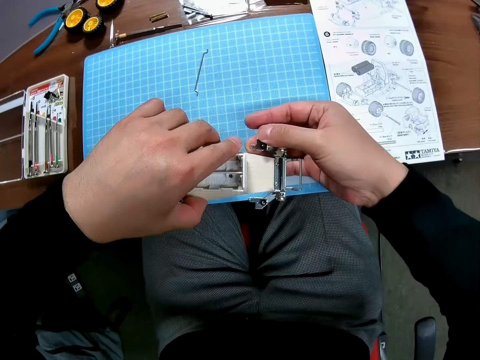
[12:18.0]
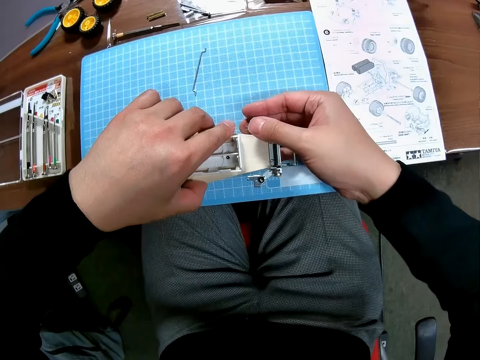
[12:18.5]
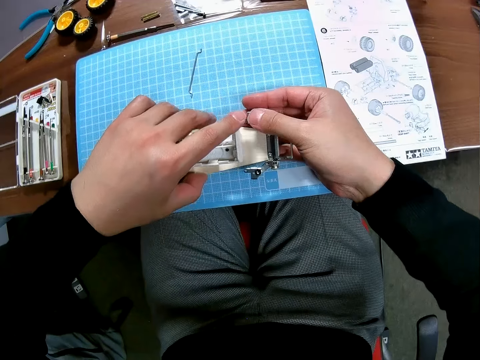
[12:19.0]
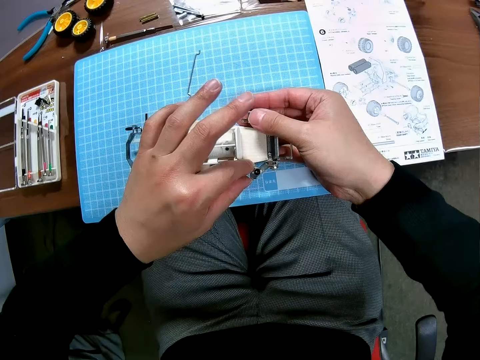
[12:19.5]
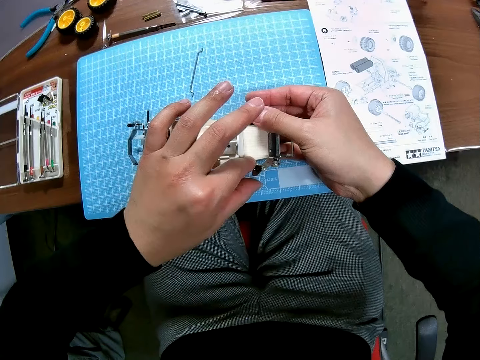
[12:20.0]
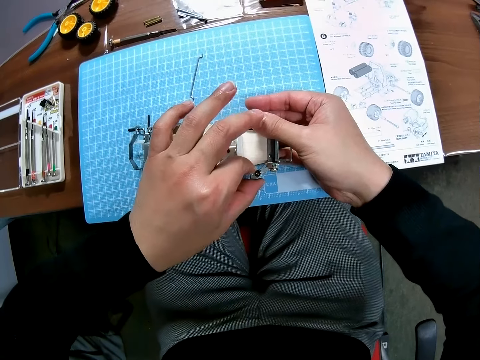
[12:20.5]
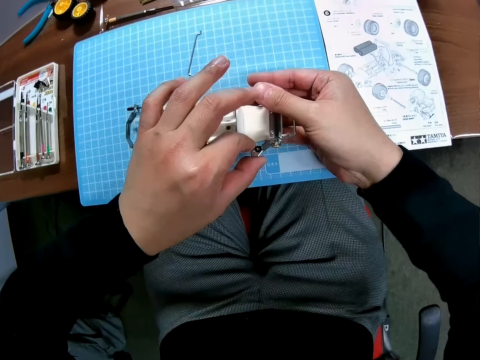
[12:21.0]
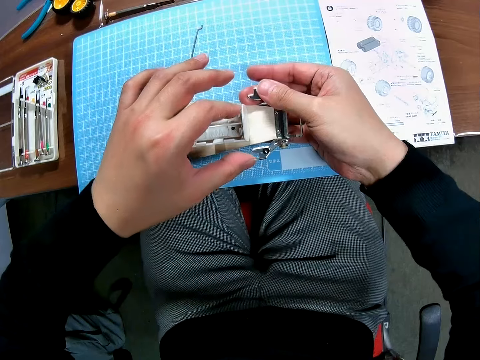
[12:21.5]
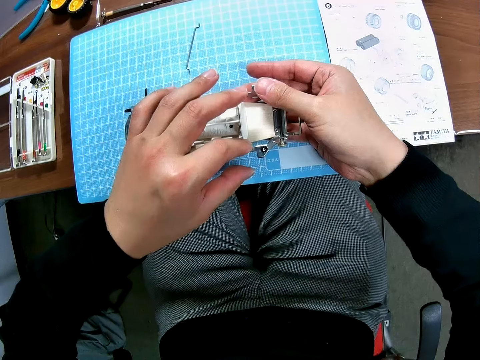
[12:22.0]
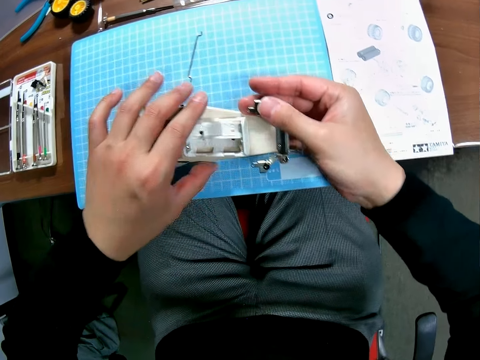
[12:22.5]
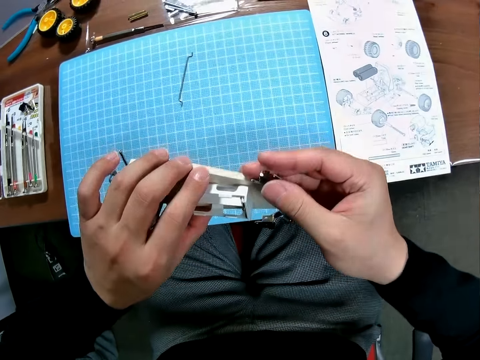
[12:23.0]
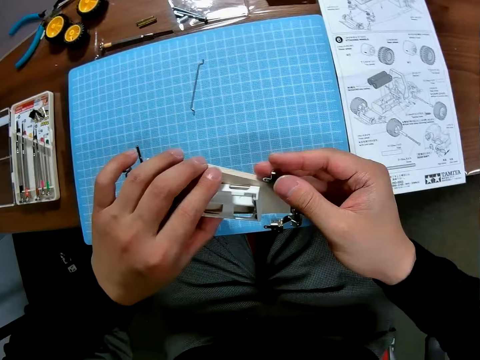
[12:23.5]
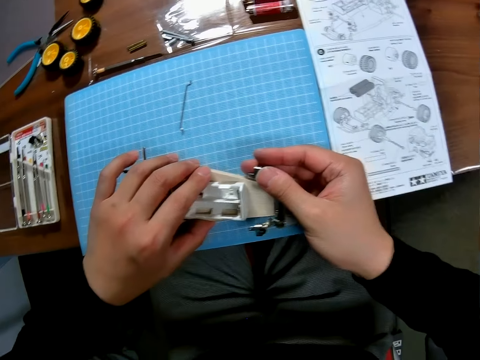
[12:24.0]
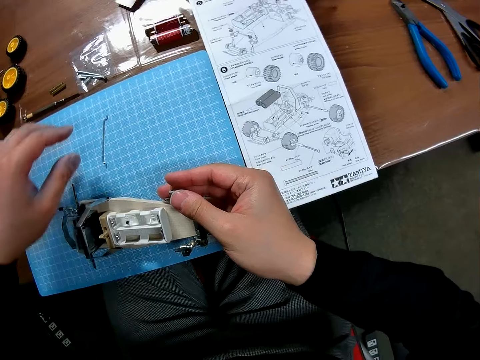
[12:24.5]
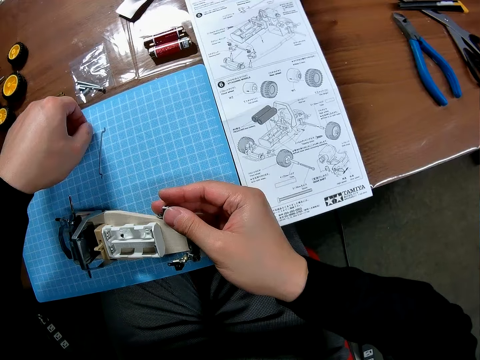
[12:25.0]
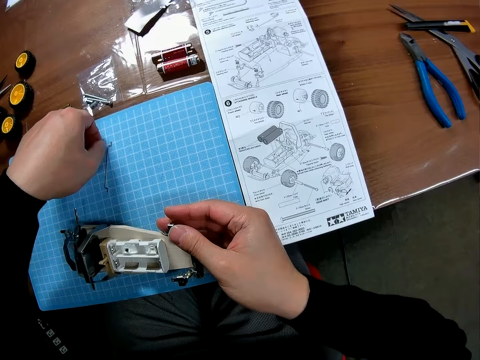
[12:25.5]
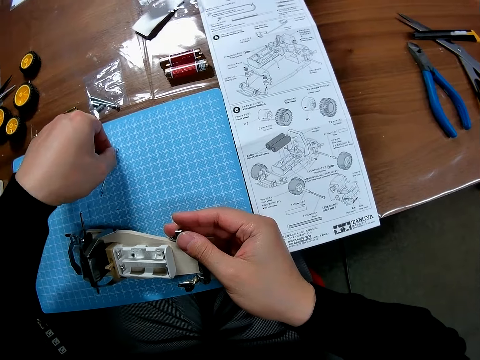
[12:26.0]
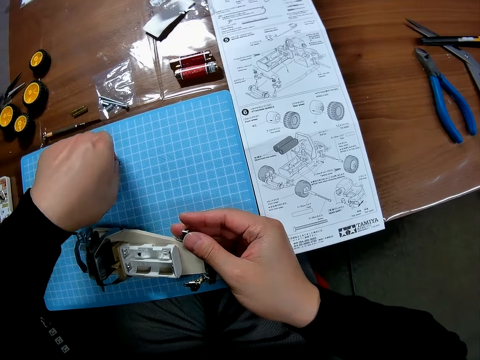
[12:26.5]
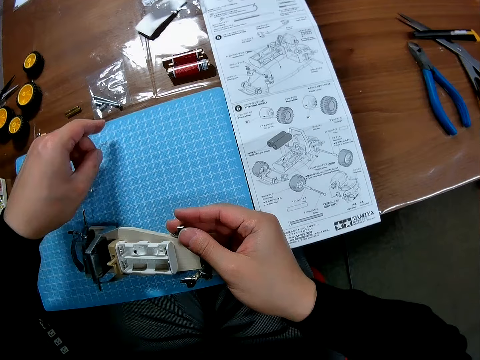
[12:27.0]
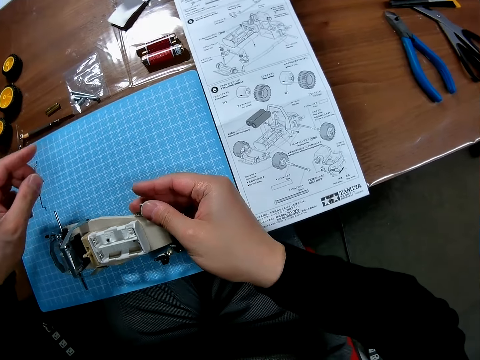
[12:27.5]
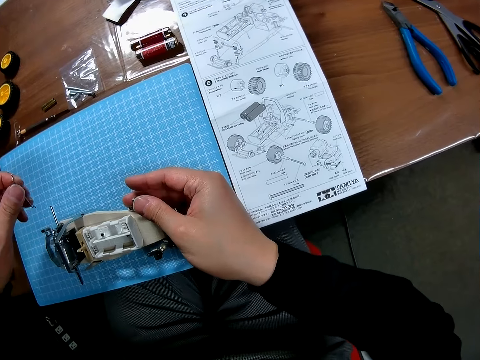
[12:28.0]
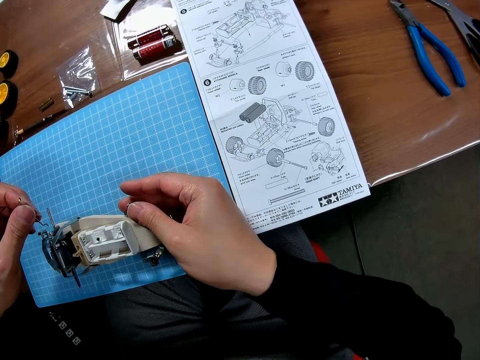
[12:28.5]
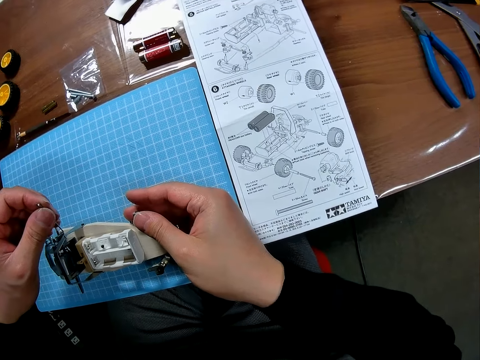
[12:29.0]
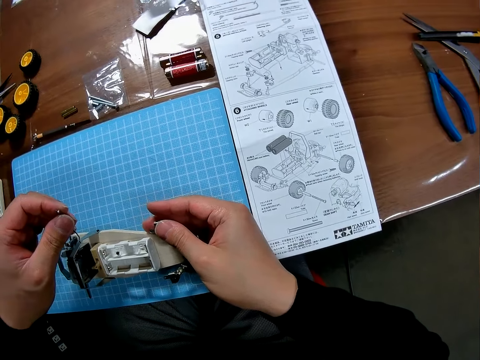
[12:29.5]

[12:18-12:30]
The camera wearer touches the car. They pick up a part of the car, the drive shaft.

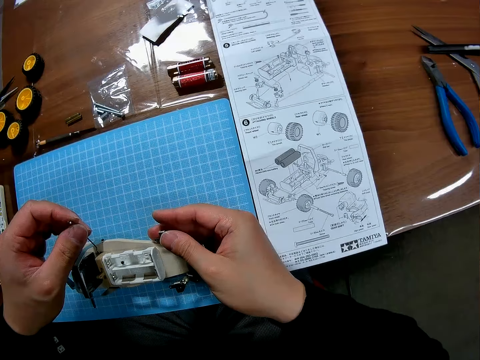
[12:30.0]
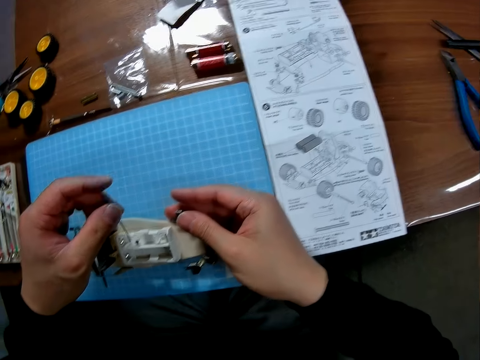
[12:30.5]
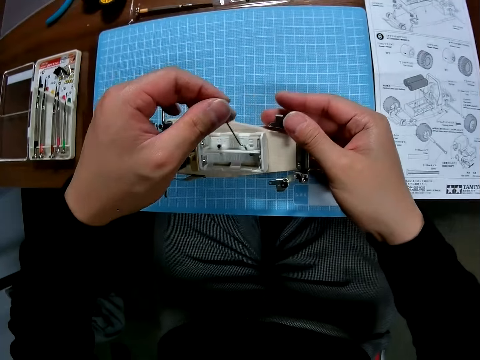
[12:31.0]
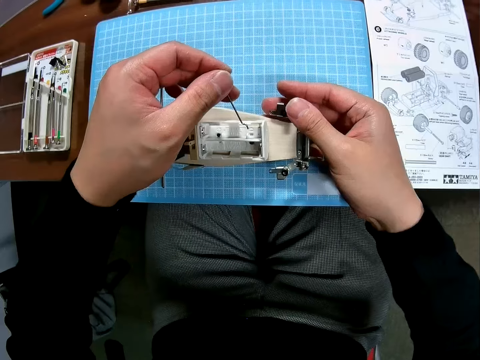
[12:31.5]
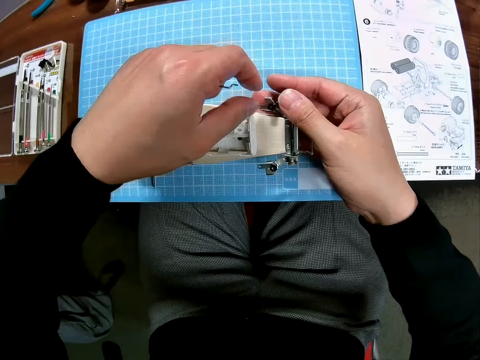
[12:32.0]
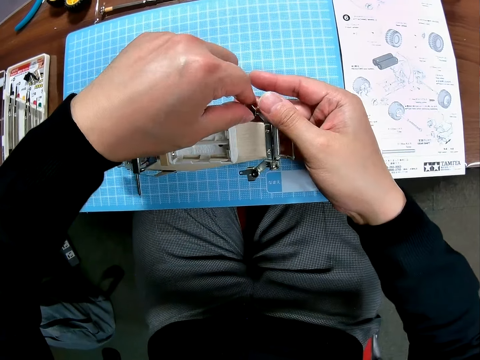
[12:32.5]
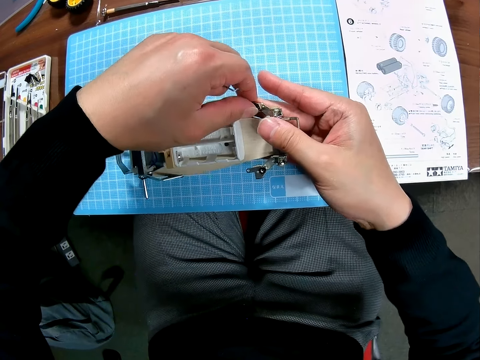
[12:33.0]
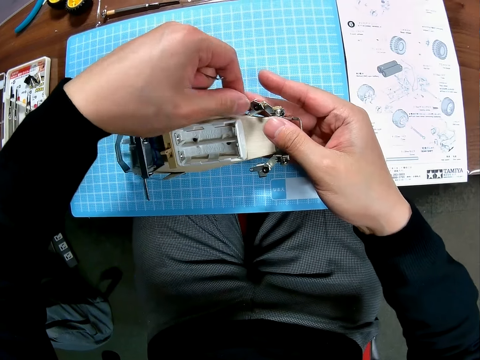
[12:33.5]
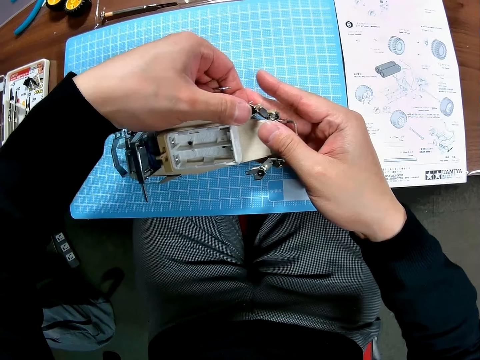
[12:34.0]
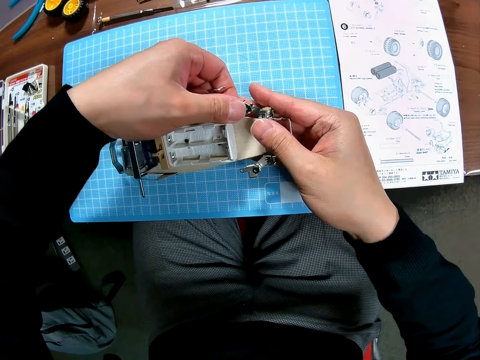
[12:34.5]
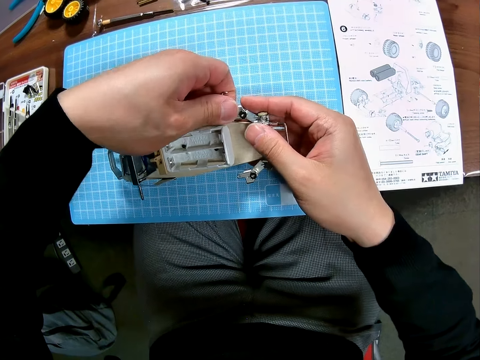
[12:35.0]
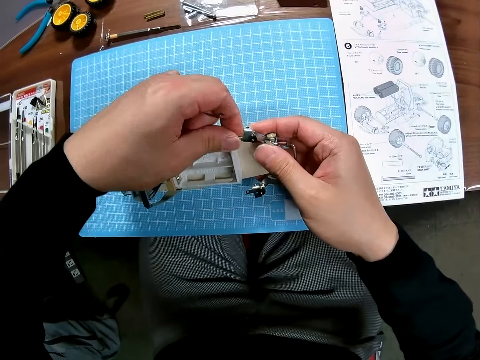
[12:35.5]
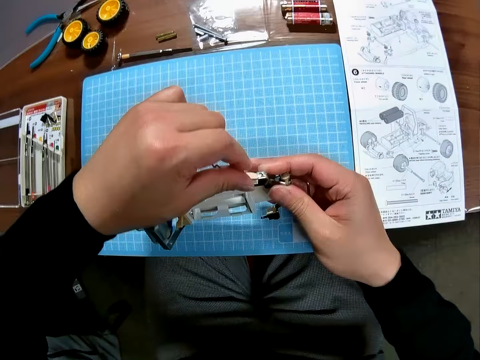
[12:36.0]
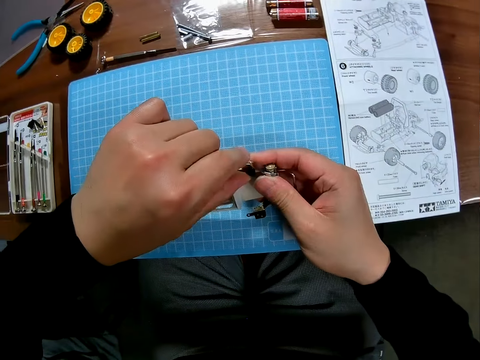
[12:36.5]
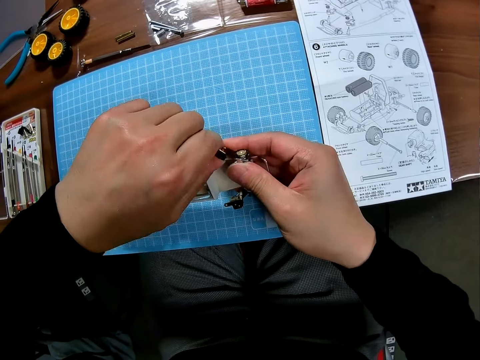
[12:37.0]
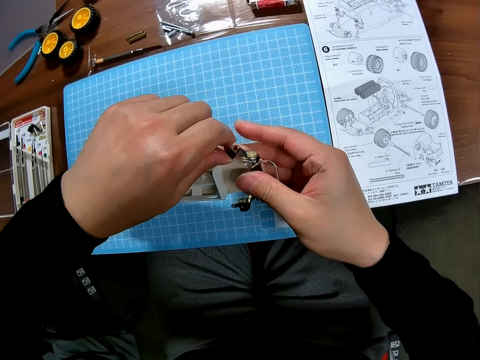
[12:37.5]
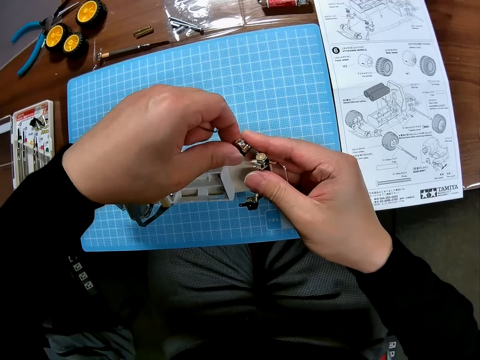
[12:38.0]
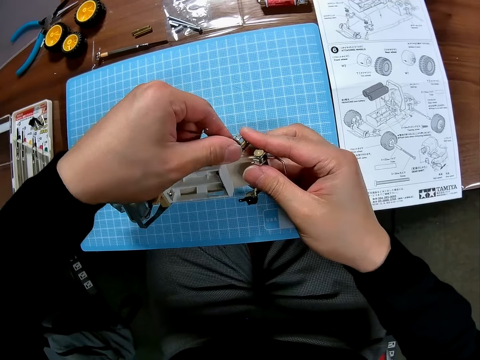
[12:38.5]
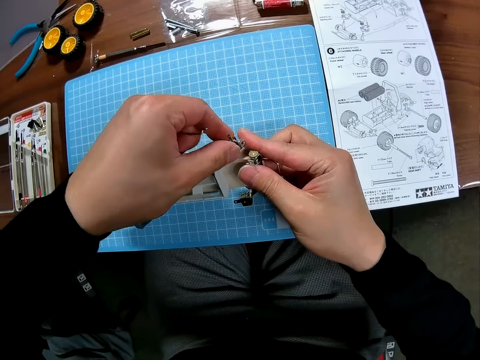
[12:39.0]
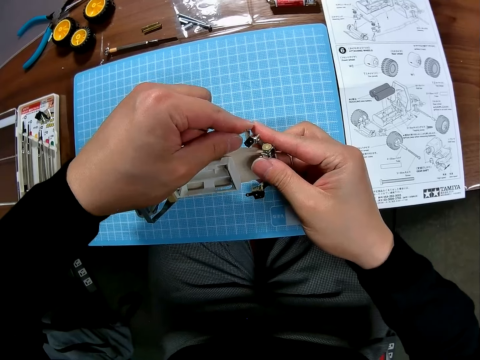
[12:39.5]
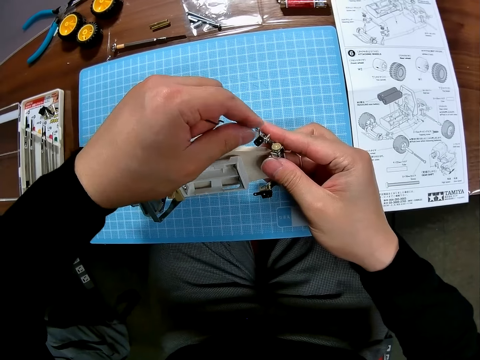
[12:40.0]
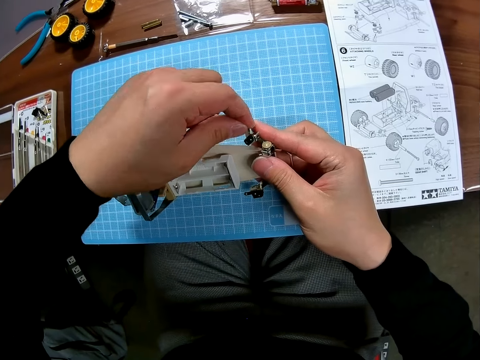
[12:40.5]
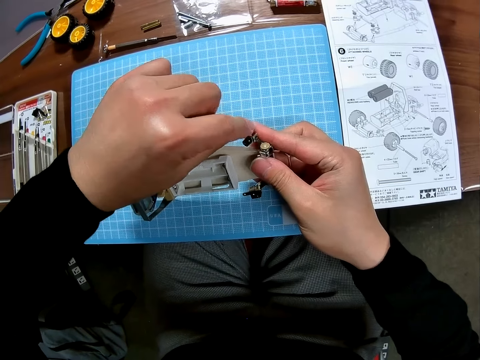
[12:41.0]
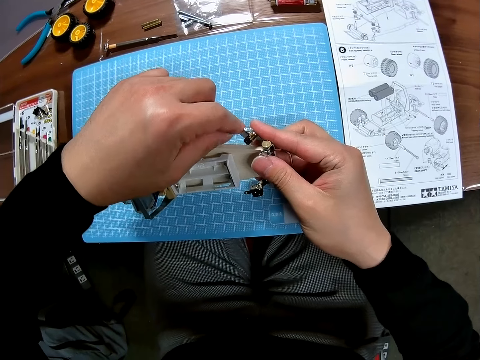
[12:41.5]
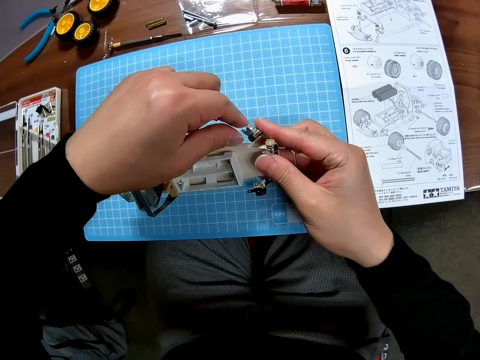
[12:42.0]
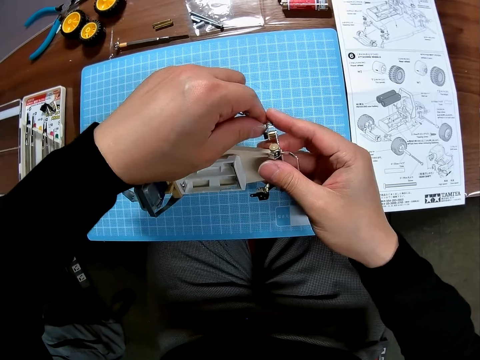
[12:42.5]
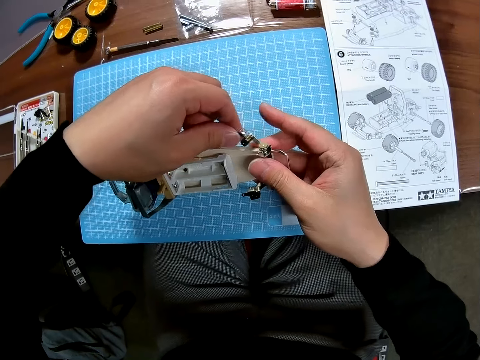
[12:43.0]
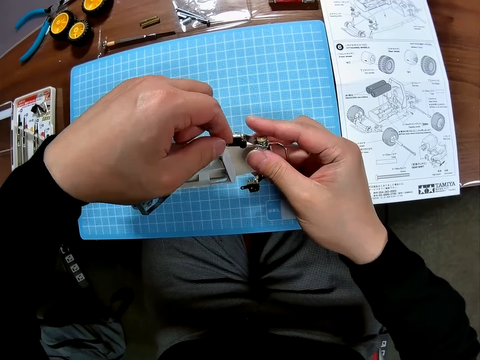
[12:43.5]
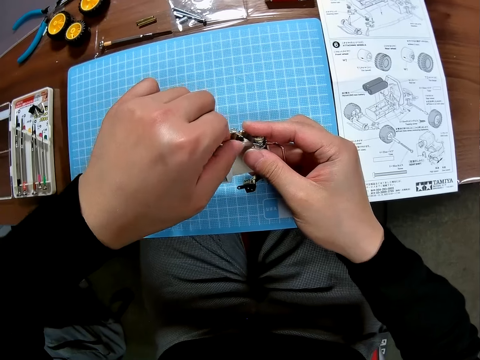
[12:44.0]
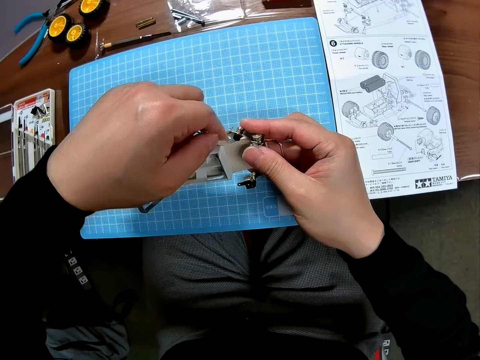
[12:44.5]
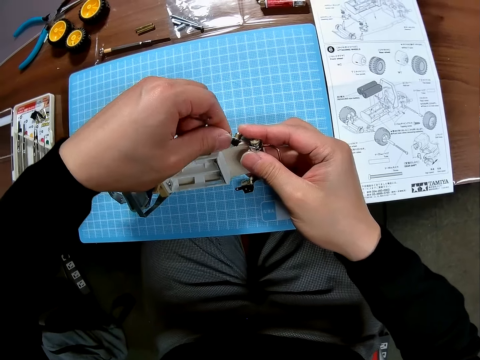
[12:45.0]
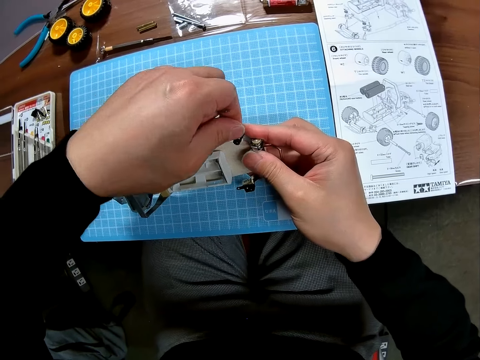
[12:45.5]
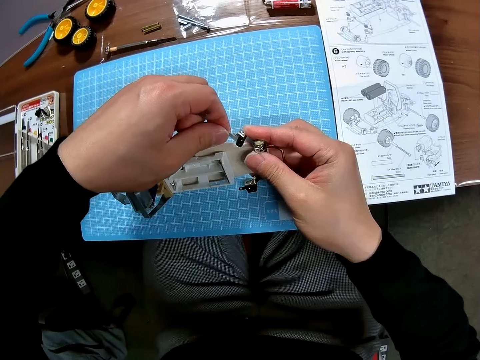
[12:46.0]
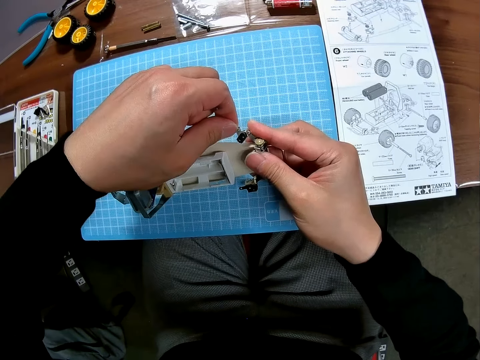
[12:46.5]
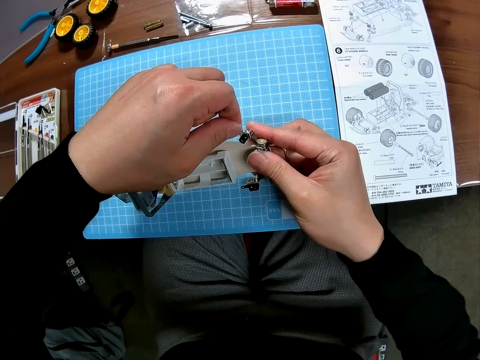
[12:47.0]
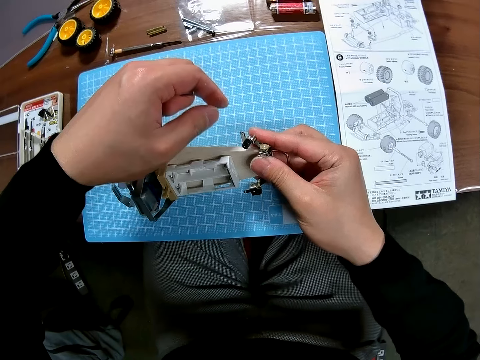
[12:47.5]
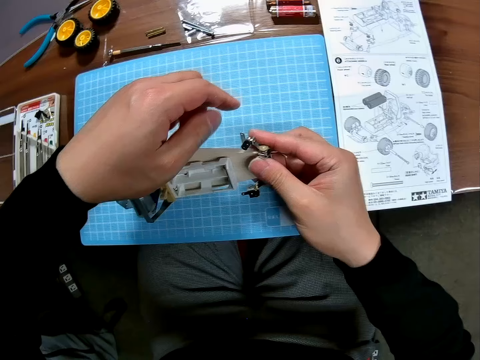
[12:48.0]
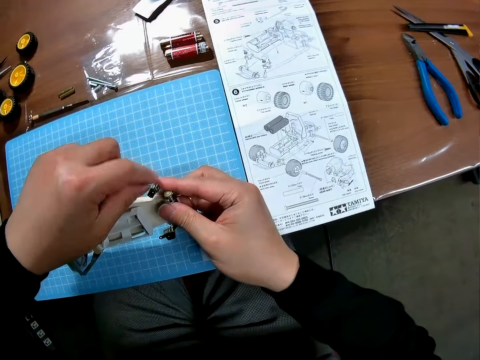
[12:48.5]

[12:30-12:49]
The camera wearer fixes the undercarriage. They touch the car.
